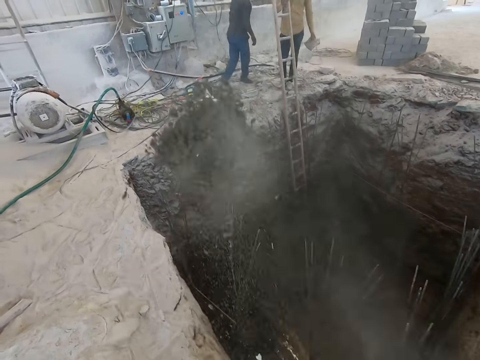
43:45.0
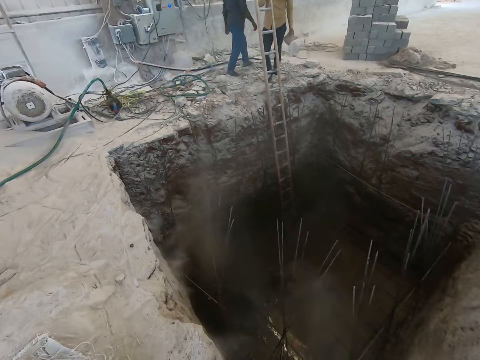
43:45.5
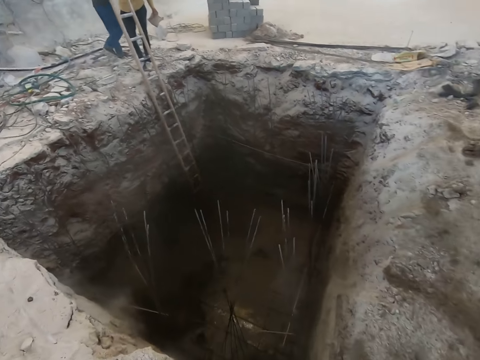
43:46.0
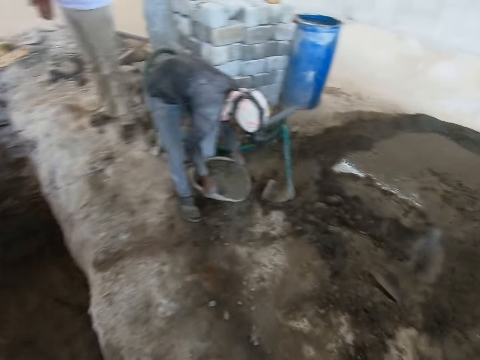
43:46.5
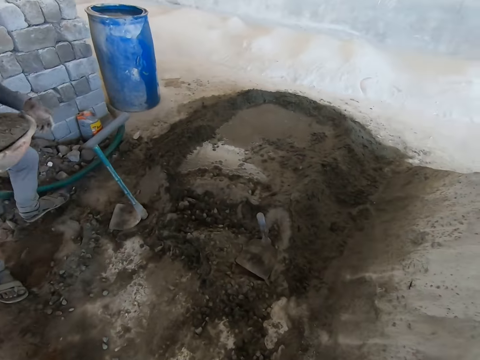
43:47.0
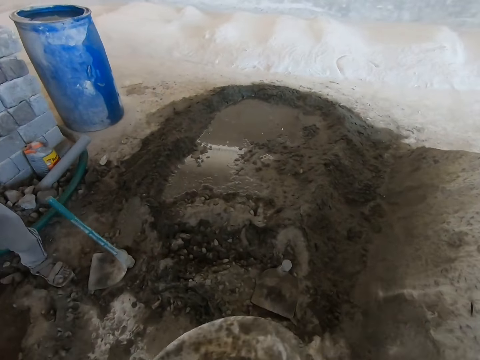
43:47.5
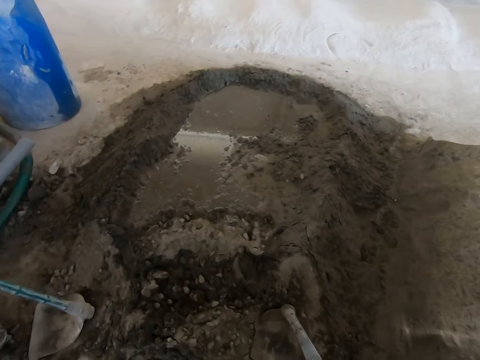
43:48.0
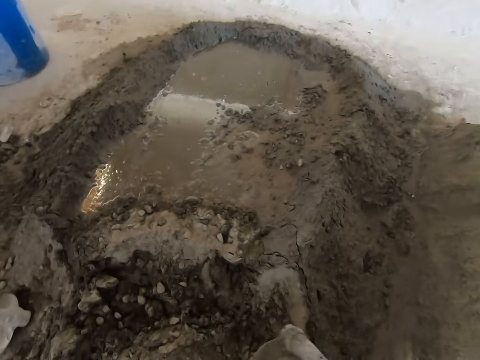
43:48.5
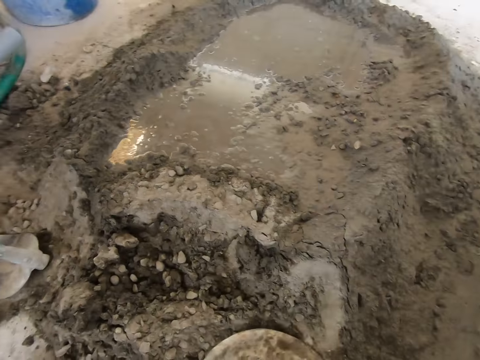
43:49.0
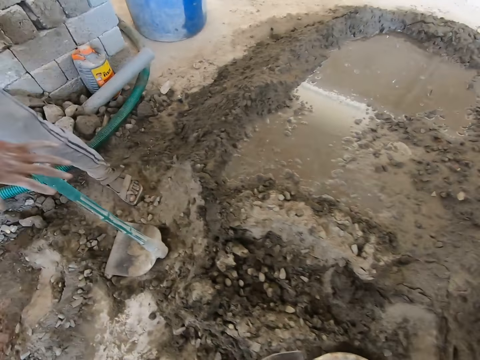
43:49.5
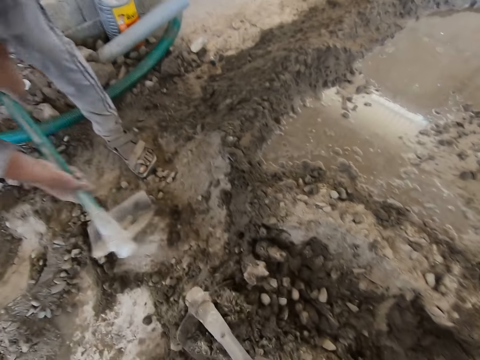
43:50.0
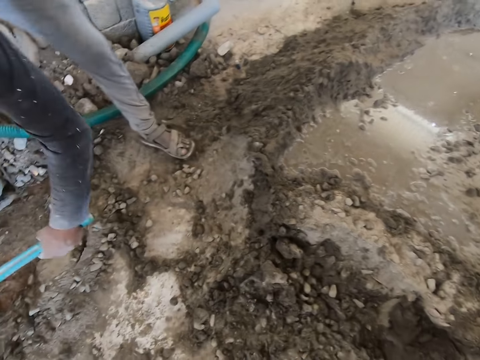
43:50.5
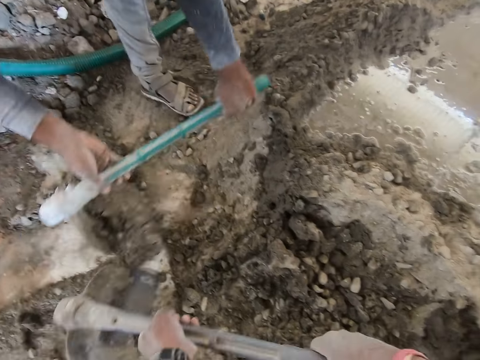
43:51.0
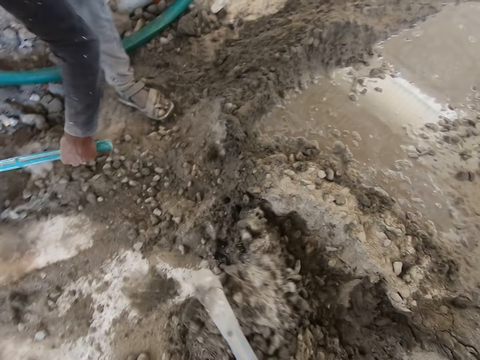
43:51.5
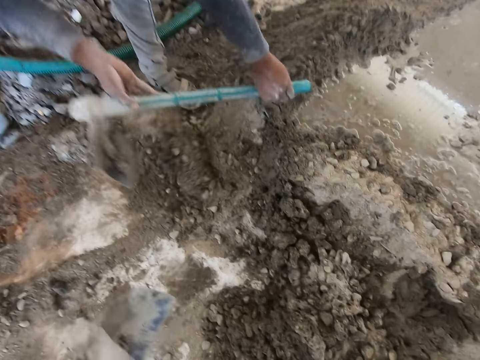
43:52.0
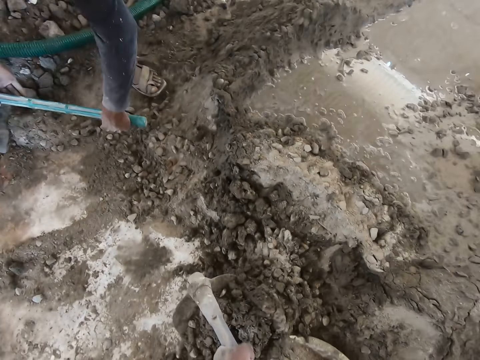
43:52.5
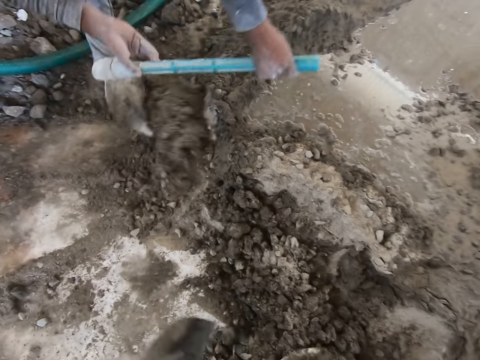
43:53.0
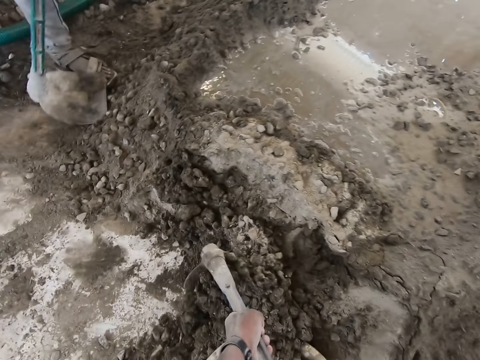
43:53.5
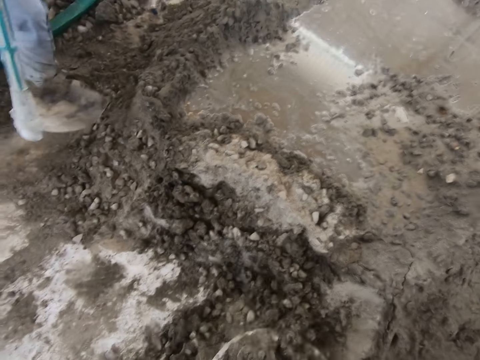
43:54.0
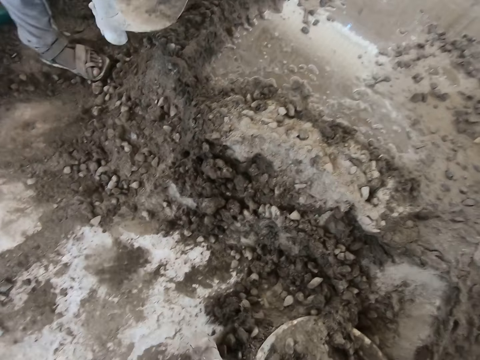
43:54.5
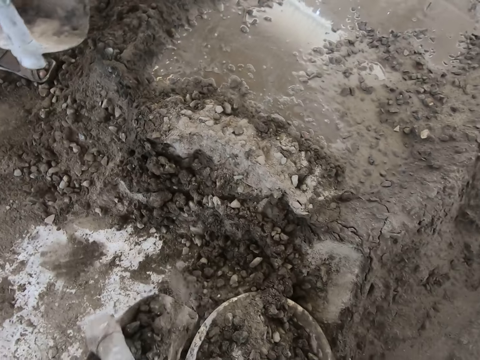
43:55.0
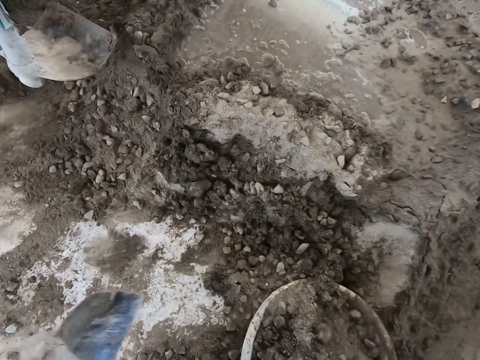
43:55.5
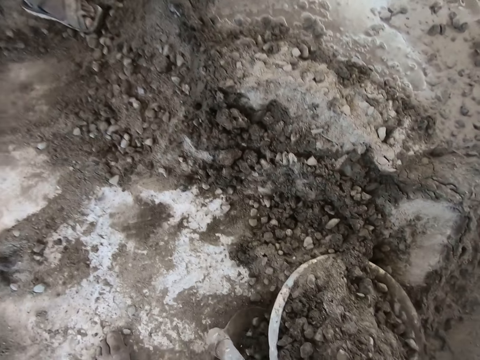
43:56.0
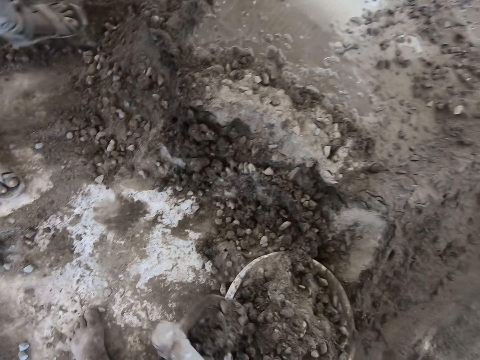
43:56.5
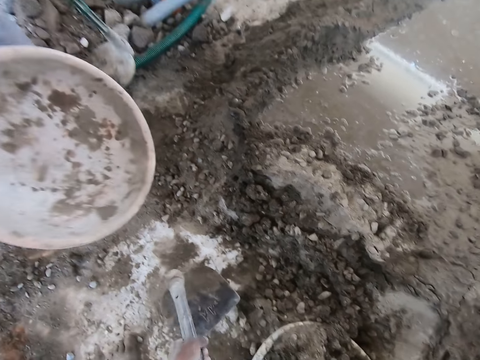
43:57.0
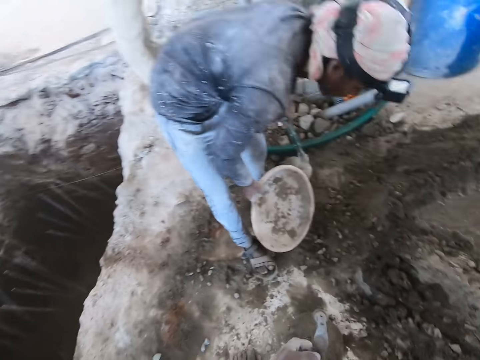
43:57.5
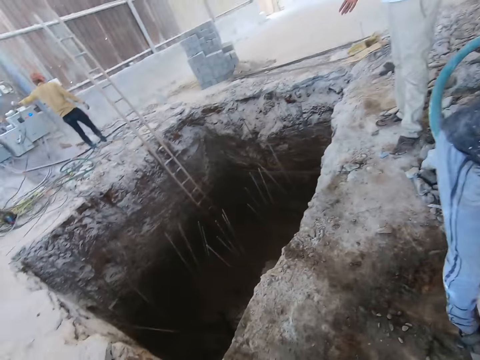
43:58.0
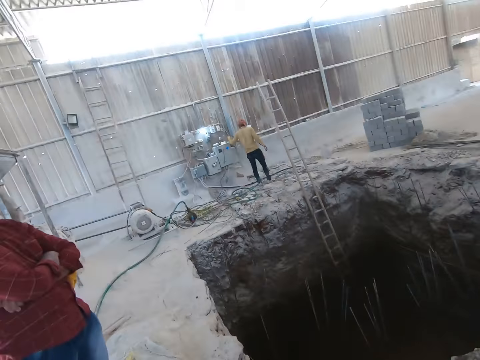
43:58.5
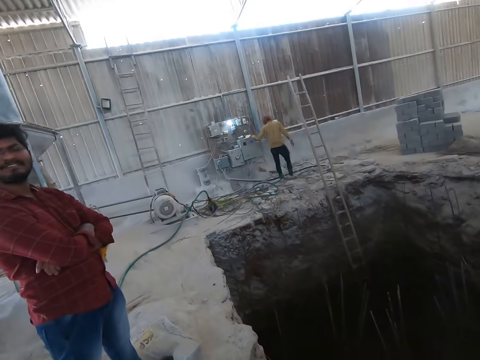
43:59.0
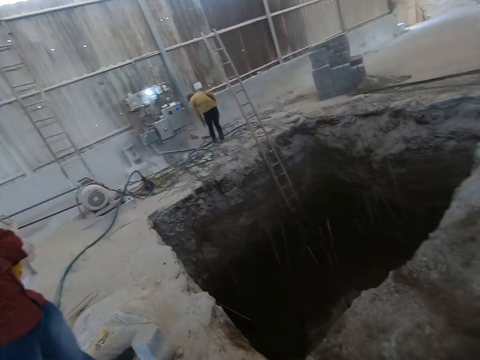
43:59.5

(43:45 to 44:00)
The camera wearer pours the mortar in the head pan in his hands into the pit. The man carries the head pan of mortar from the ground with both hands. The camera wearer places the basin on the ground. The man picks up the hoe with both hands. The camera wearer packs some mortar from the ground into the hand pan on the ground with the hoe in his hands. The man gathers some mortar on the ground with the hoe in his hands. He holds the head pan in his right hand.

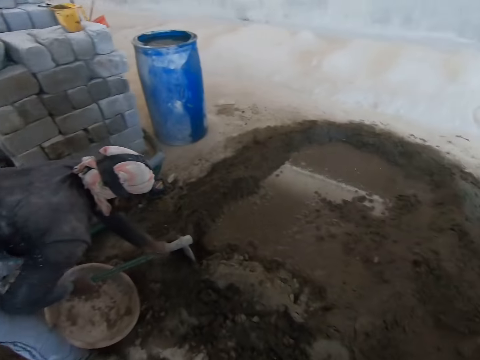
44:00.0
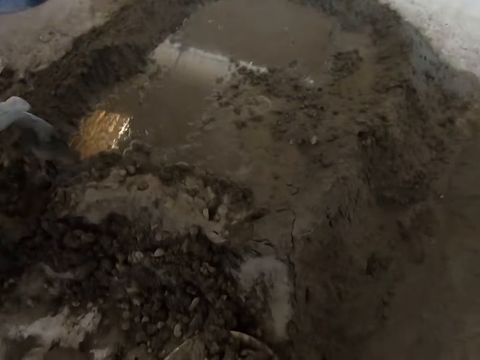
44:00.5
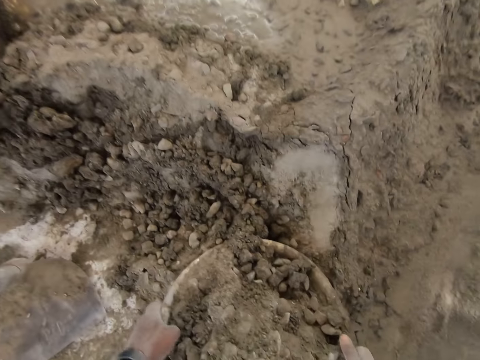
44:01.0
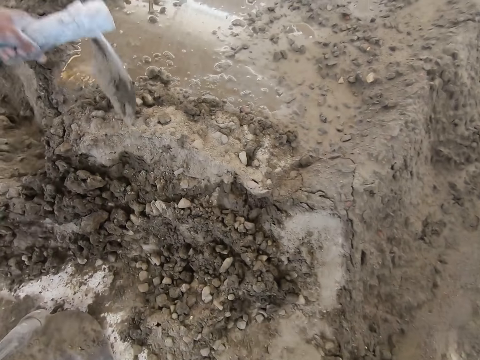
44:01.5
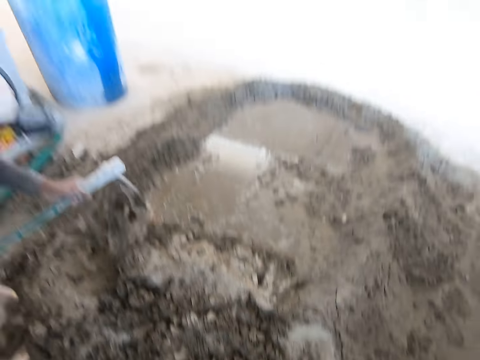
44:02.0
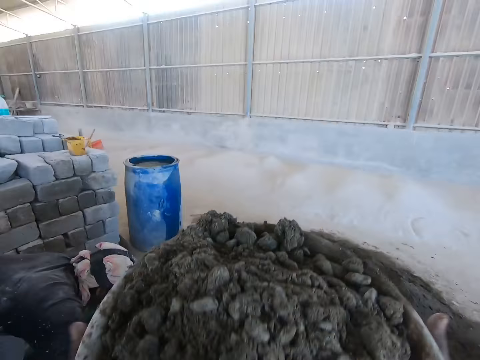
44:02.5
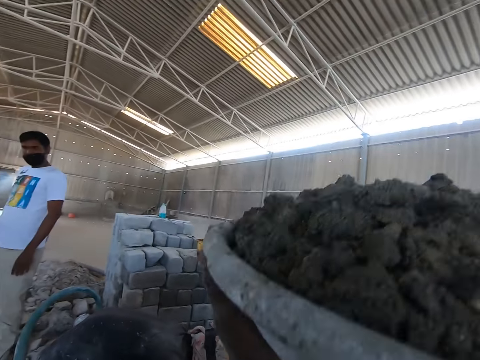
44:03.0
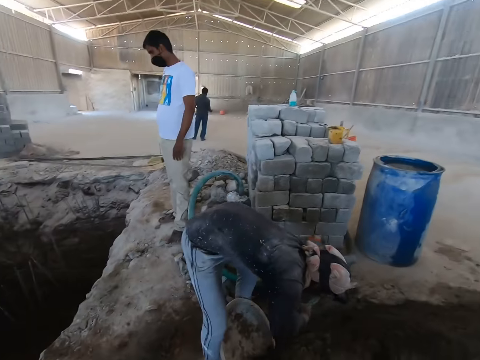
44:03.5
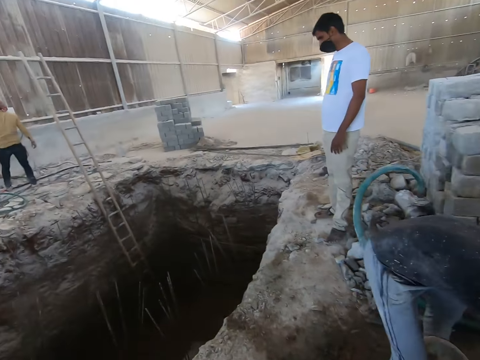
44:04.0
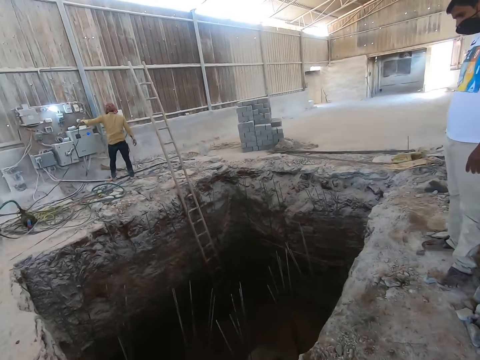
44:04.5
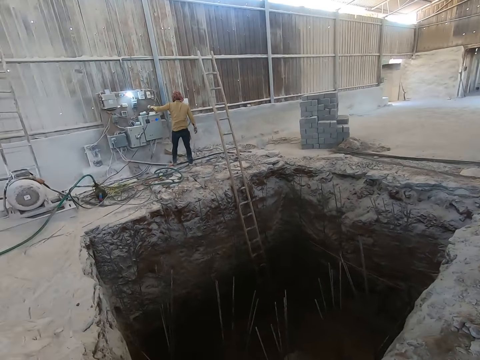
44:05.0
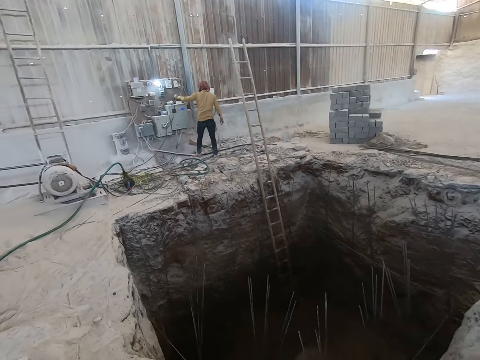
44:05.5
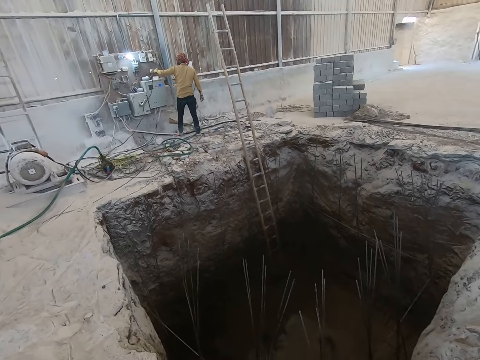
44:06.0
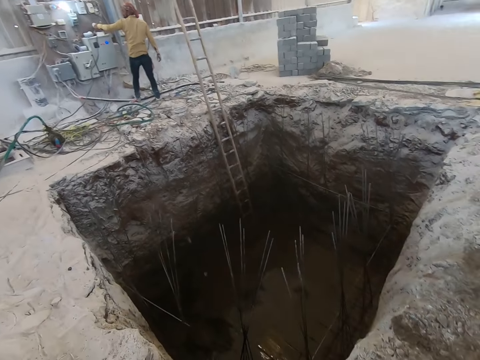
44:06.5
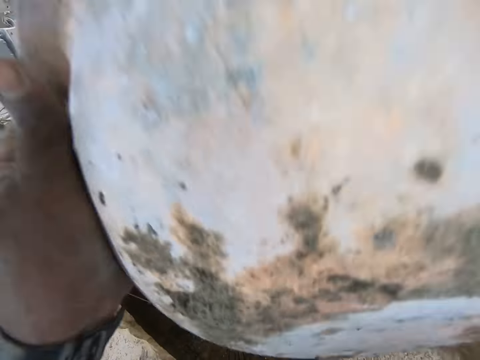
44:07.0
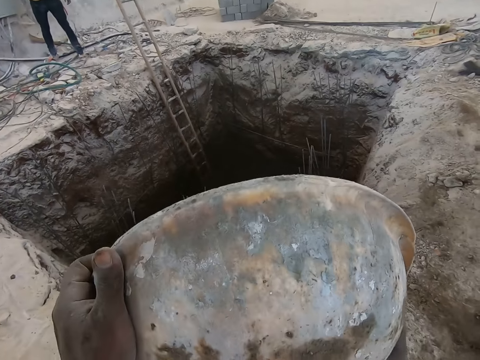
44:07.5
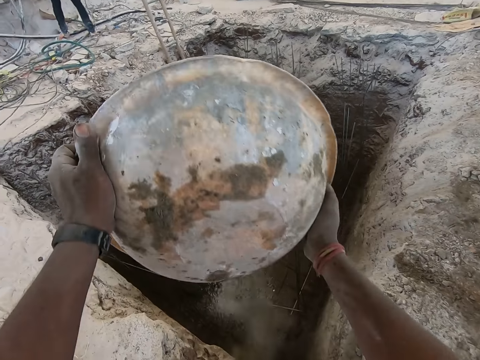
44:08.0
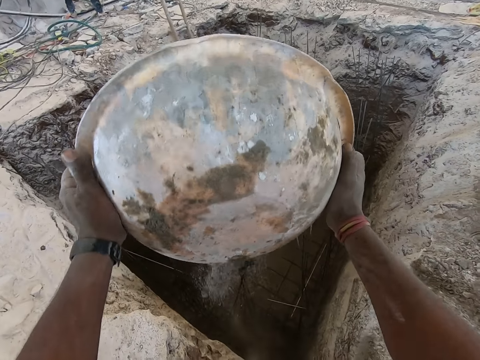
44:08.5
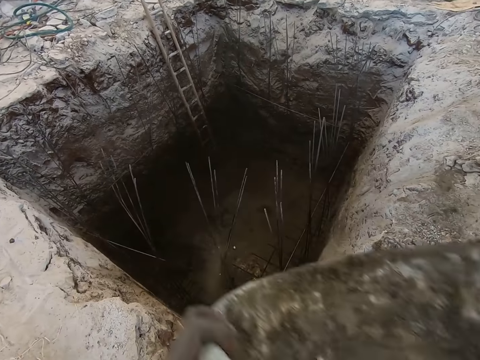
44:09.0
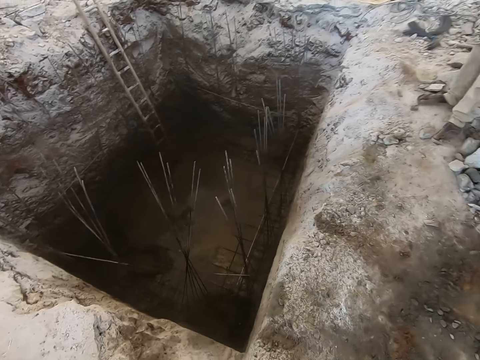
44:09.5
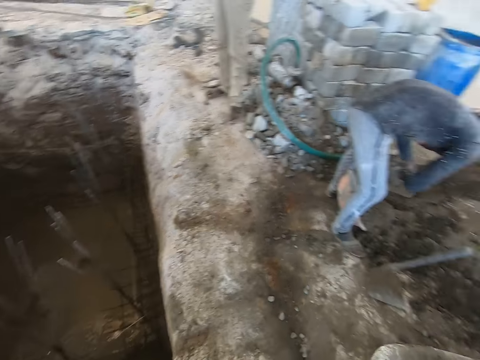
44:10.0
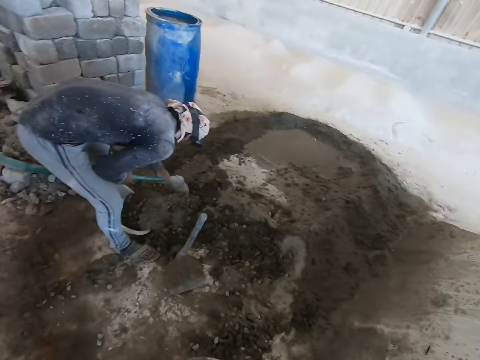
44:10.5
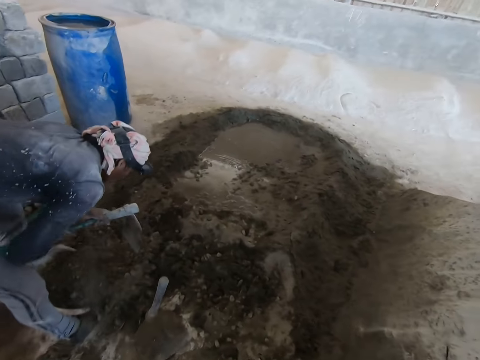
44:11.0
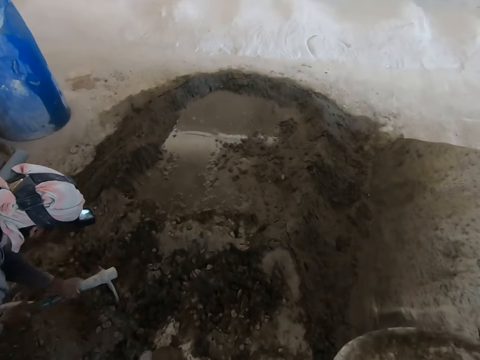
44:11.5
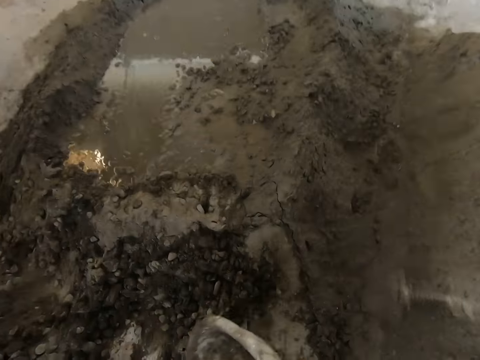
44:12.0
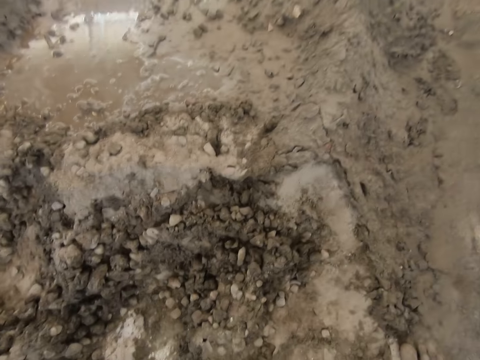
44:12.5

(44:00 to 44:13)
The camera wearer carries the head pan of mortar from the ground with both hands. He raises the pan of mortar in his hands above his head. He pours the mortar in the head pan in his hands into the pit. The man packs some mortar from the ground into a head pan in between his legs with a hoe in his hands.
